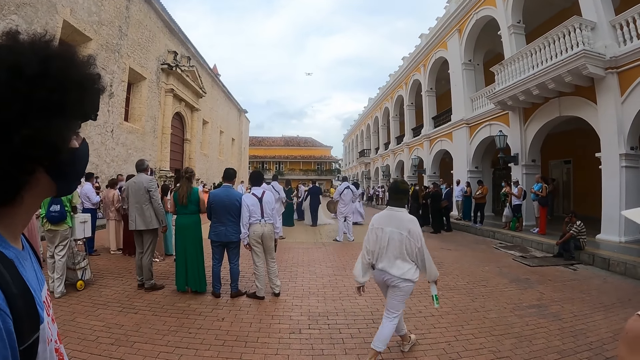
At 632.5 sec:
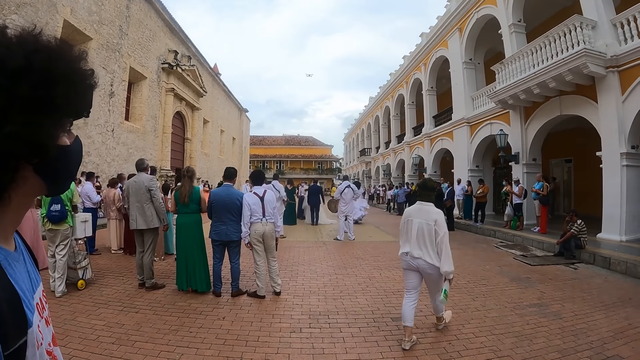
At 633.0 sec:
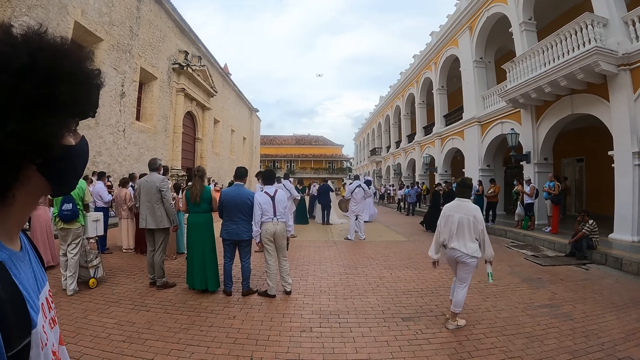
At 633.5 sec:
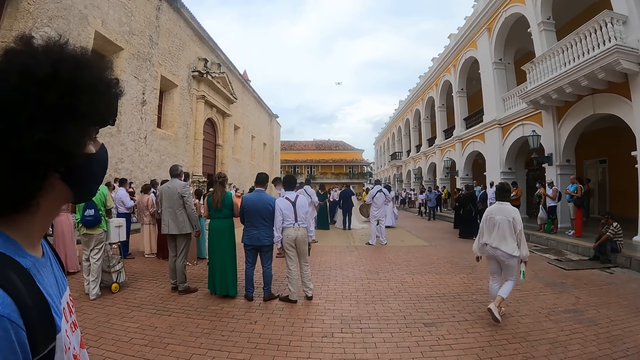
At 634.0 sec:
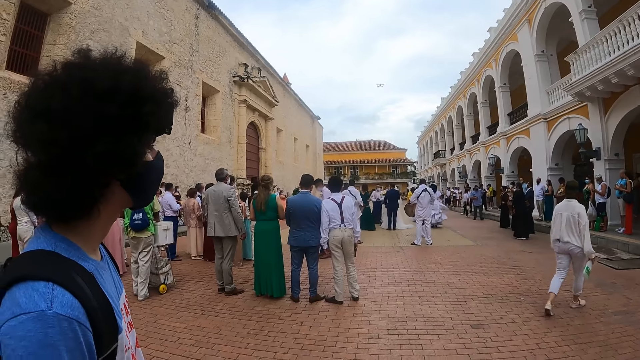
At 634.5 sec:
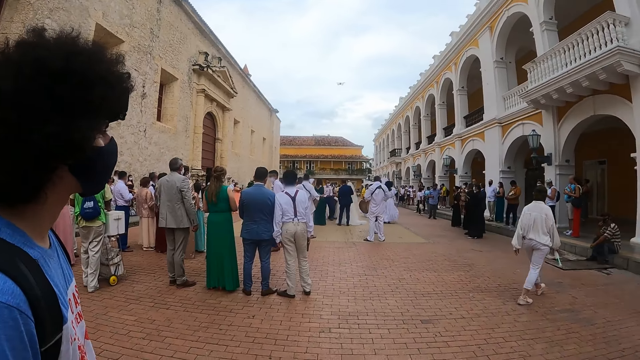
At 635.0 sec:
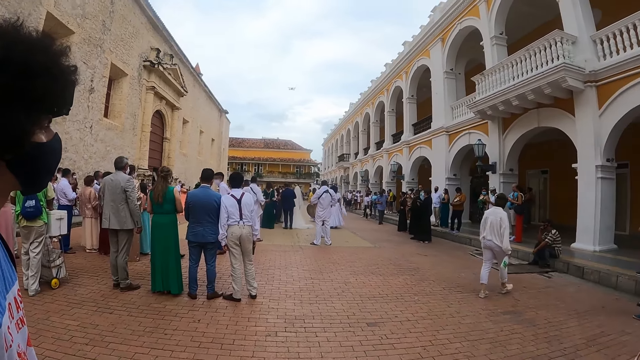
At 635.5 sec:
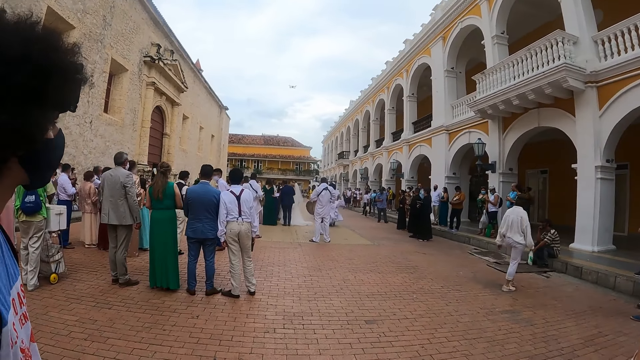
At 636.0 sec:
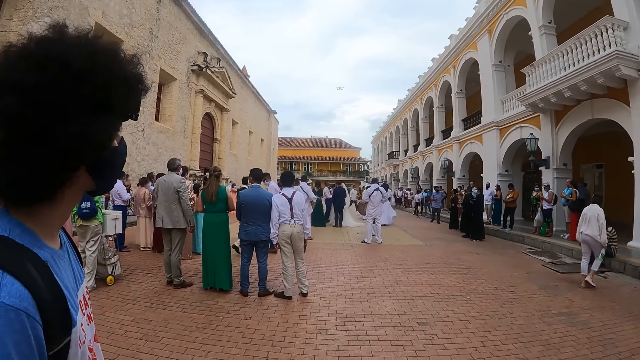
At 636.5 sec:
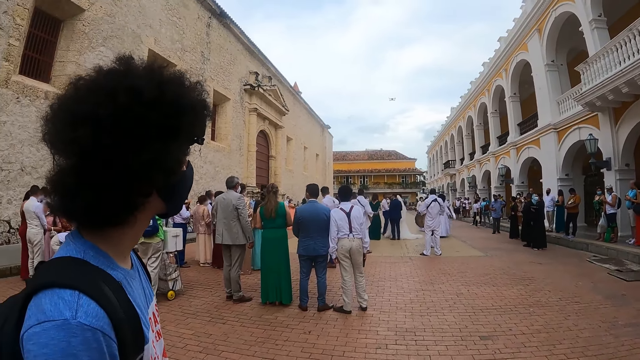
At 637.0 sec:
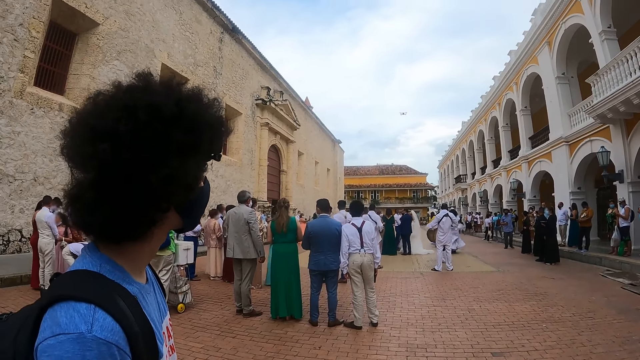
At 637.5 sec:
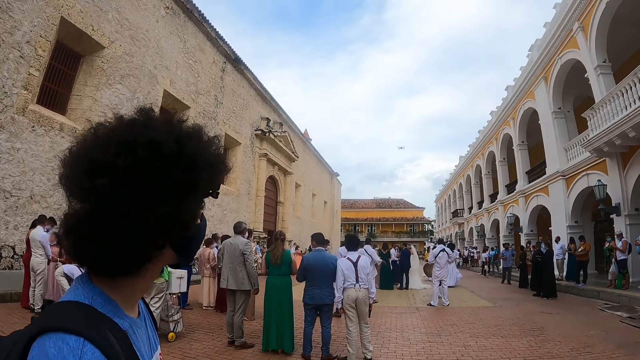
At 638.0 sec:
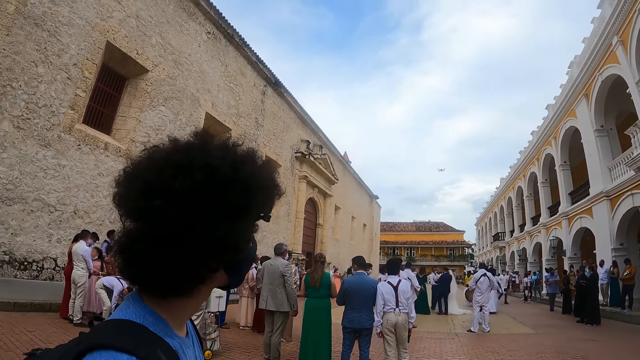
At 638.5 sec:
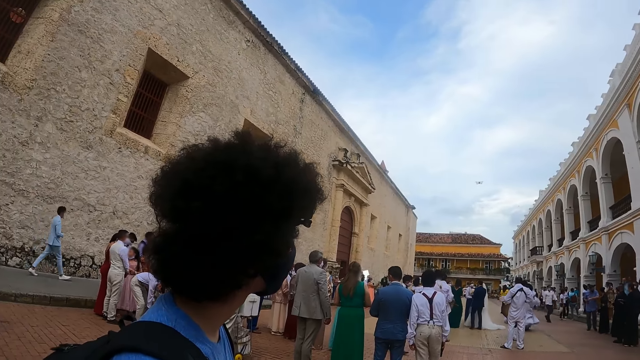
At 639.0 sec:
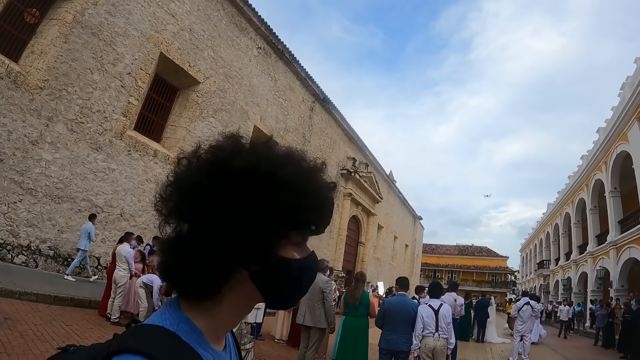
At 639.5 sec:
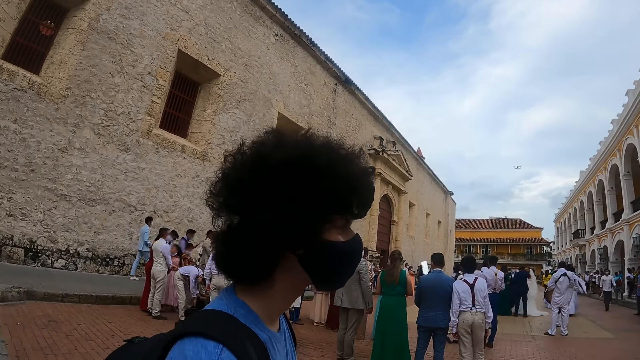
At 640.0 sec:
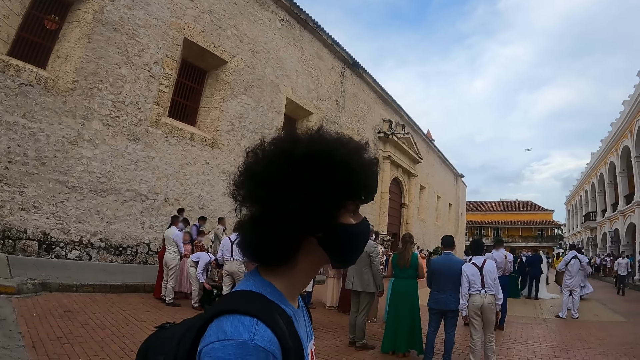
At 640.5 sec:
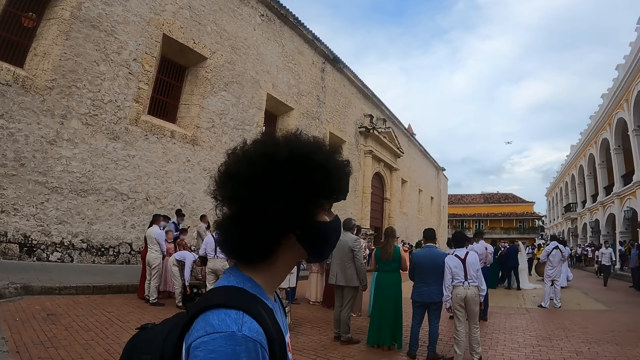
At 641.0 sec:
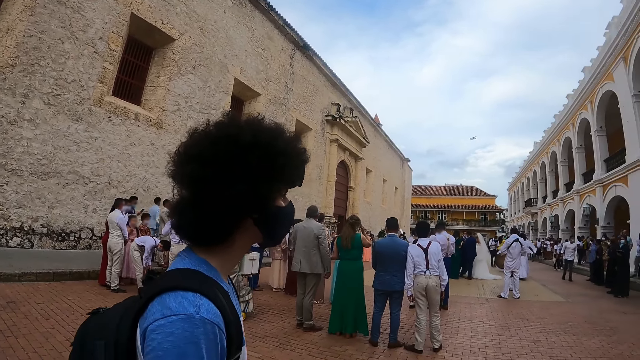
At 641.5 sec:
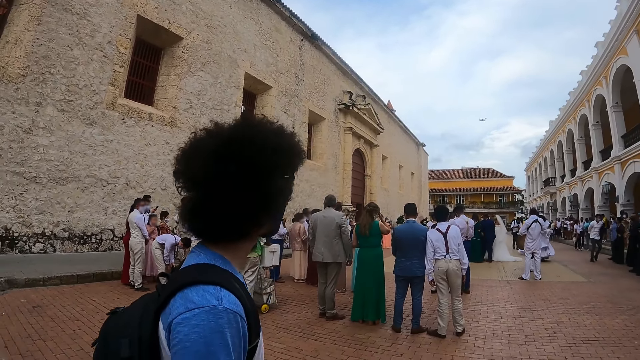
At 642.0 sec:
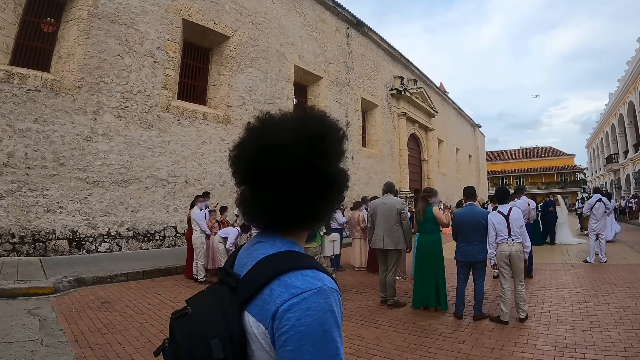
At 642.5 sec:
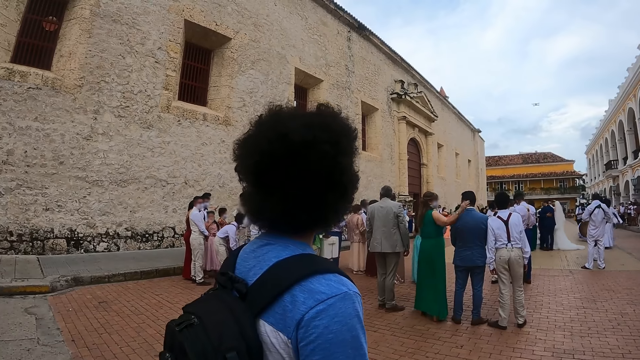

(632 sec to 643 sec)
The camera wearer stares at a crowd. They stare at a man.

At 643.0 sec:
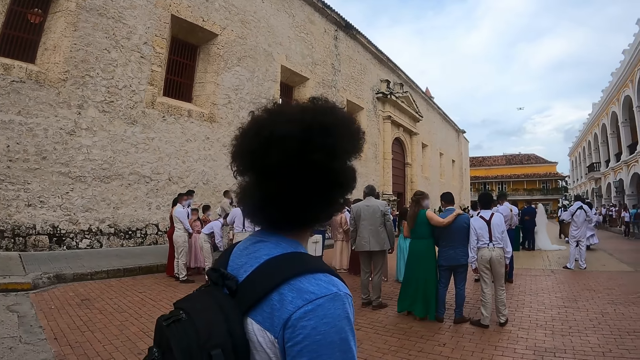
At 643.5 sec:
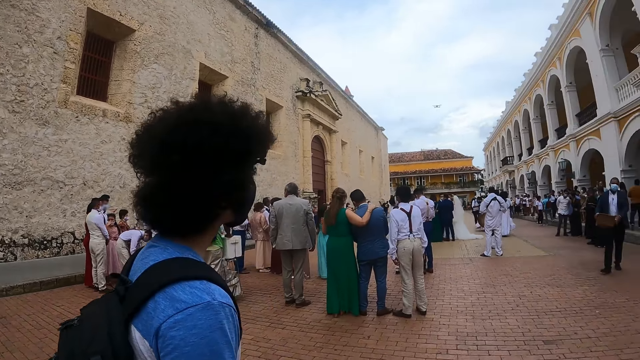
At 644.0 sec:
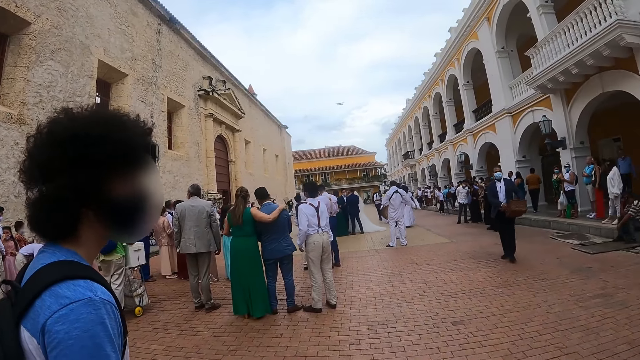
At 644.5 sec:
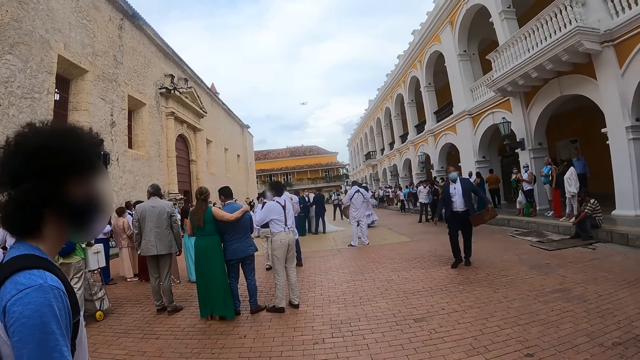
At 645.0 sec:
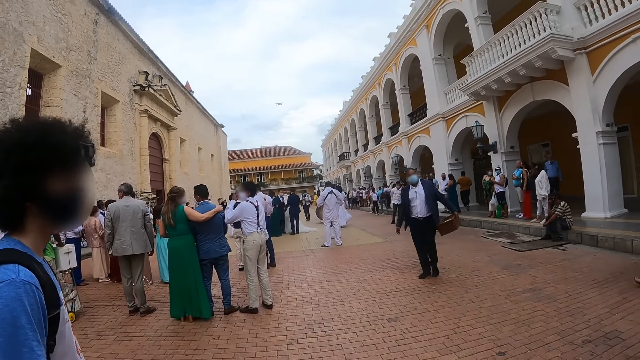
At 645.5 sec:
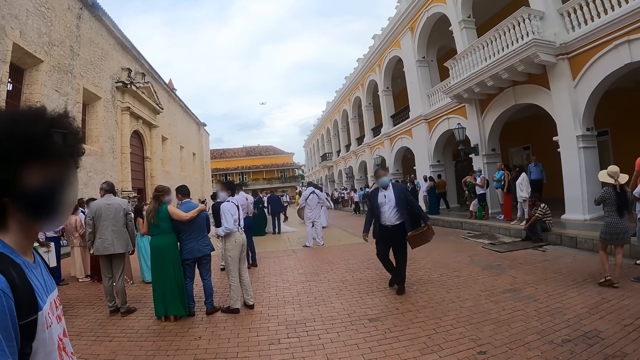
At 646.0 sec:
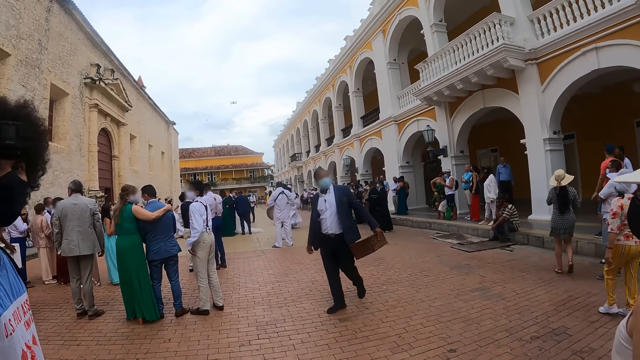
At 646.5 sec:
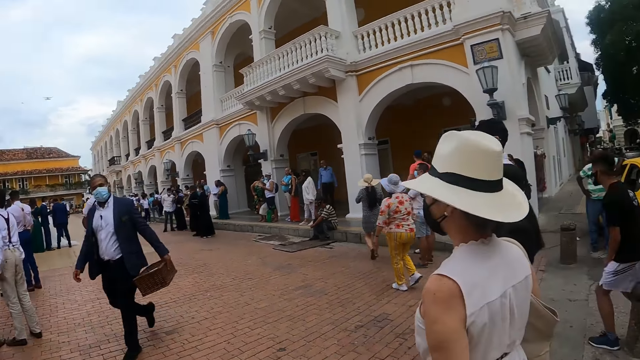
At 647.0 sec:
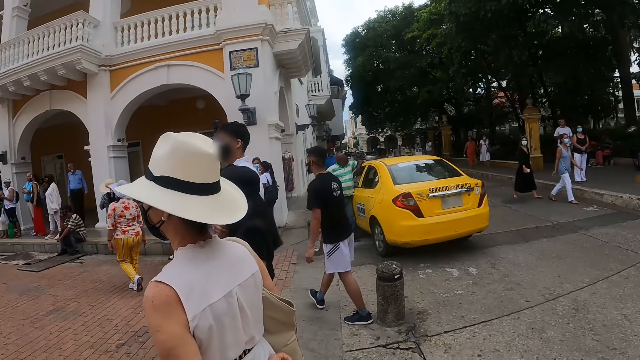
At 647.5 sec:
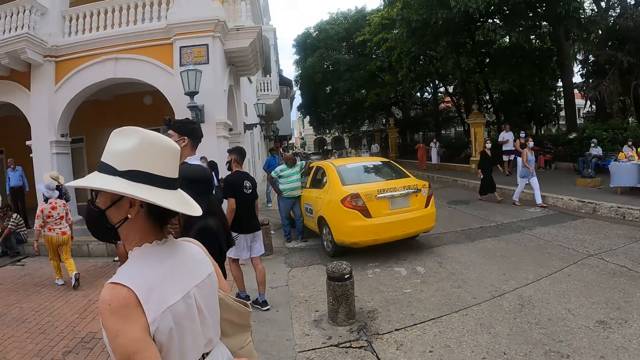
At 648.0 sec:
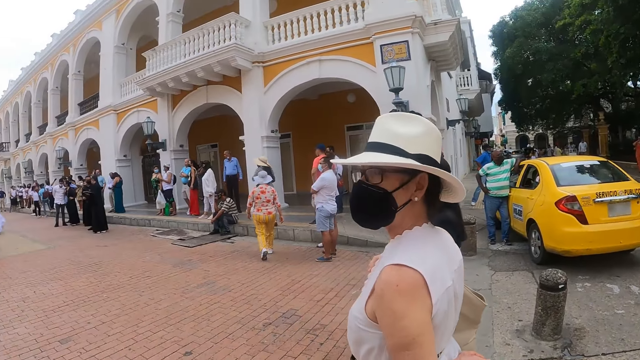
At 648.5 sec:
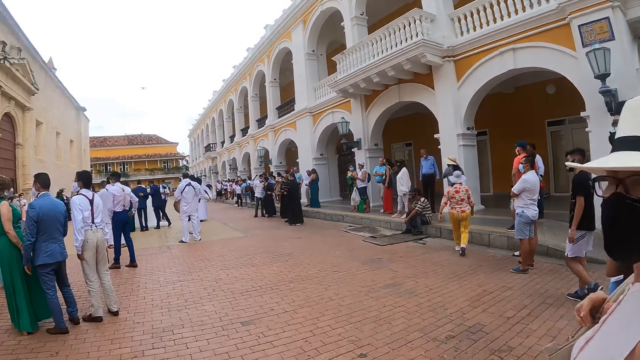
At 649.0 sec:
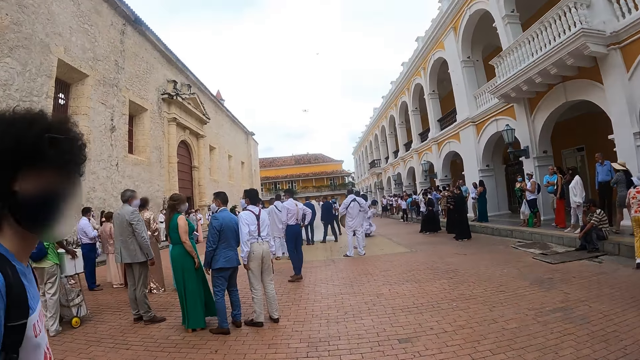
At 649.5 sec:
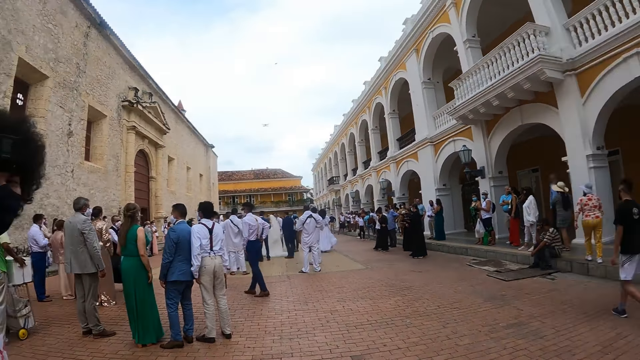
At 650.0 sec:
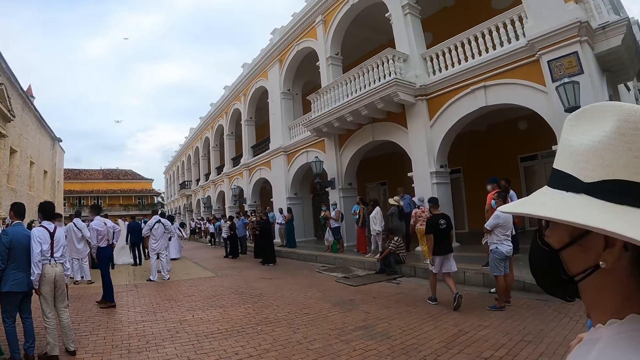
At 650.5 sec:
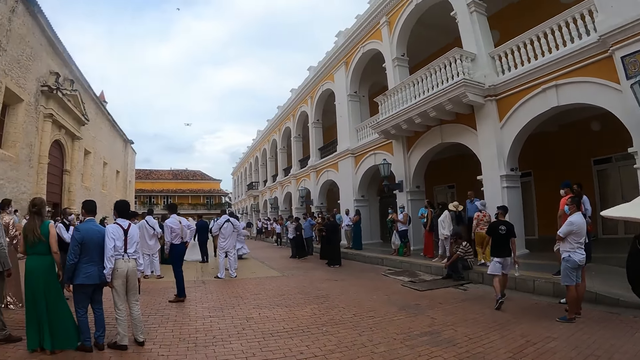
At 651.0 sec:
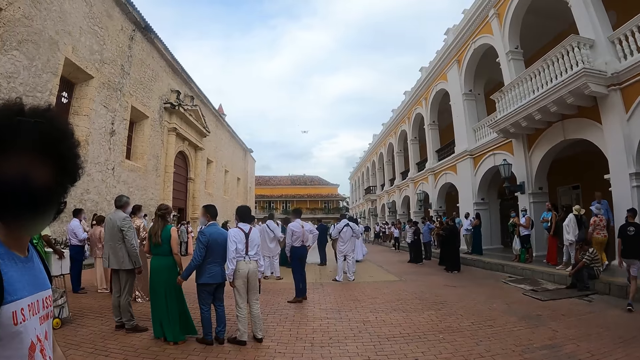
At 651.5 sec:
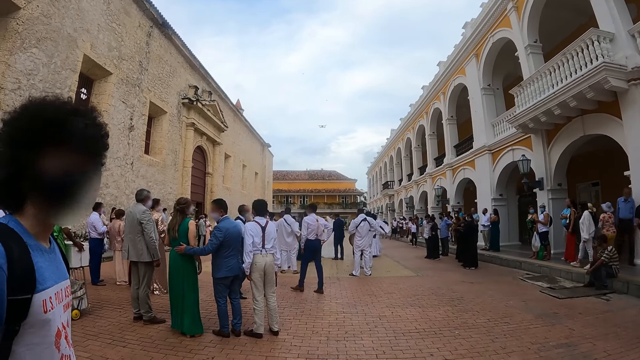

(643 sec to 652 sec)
The camera wearer looks around the street.
